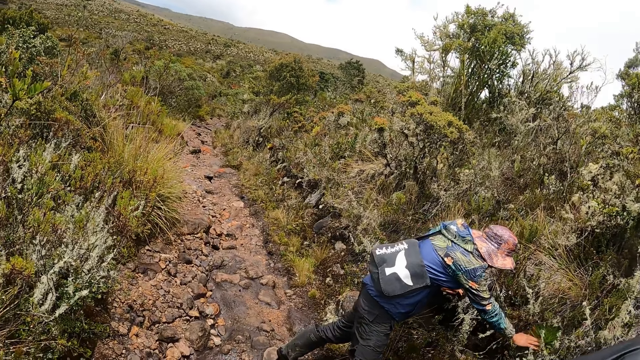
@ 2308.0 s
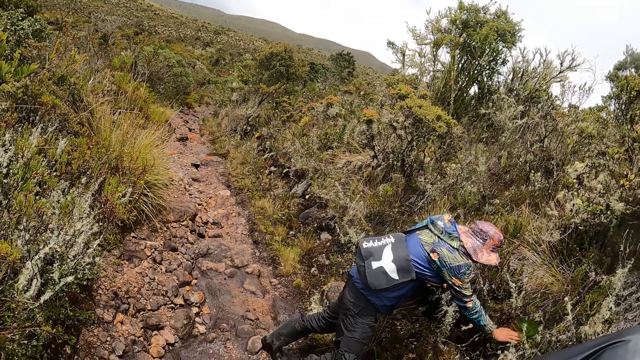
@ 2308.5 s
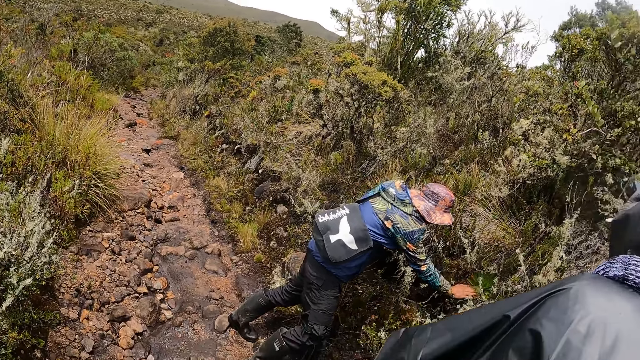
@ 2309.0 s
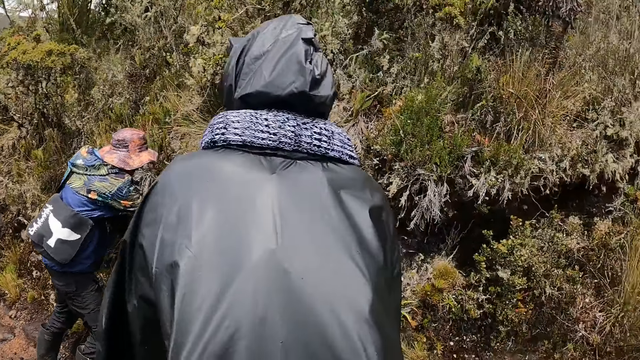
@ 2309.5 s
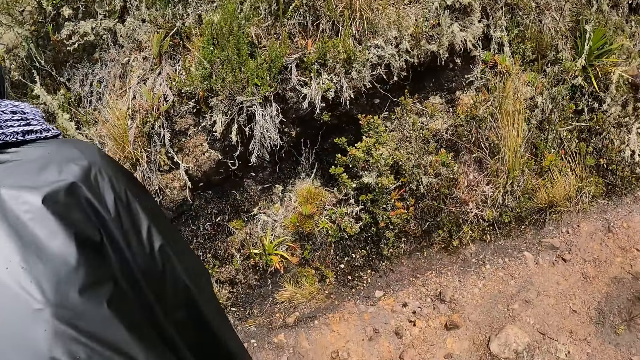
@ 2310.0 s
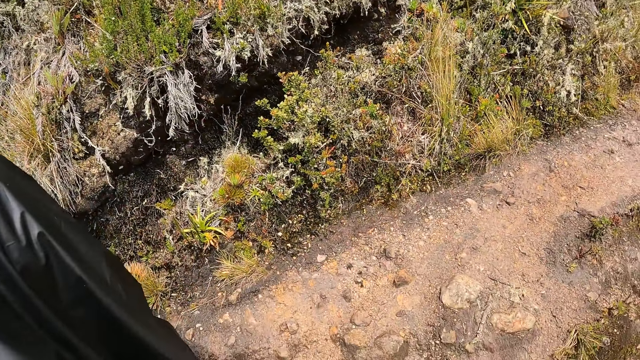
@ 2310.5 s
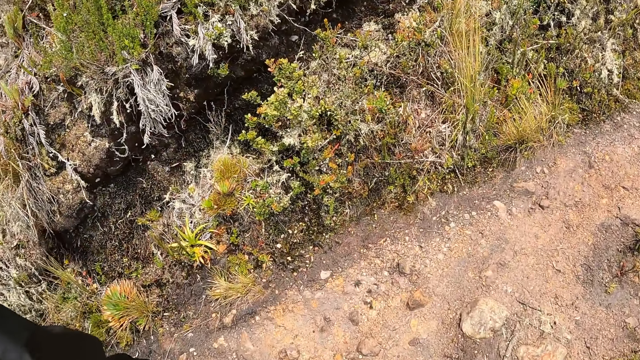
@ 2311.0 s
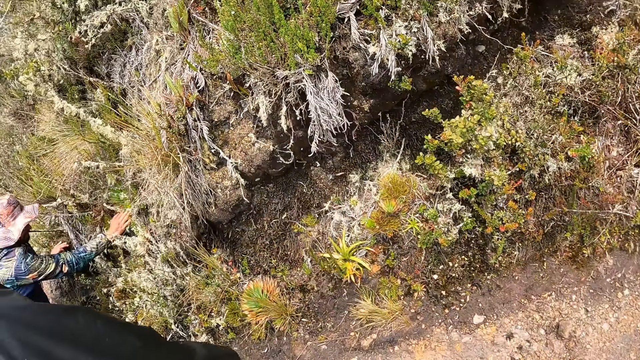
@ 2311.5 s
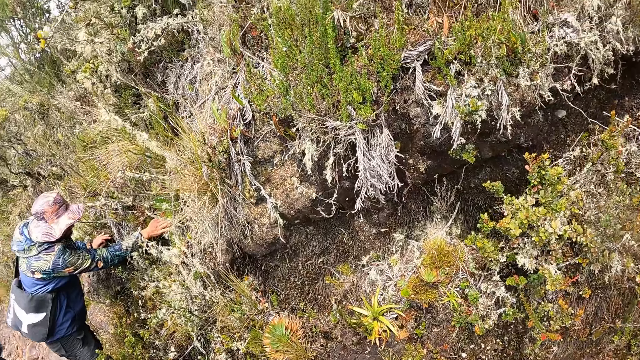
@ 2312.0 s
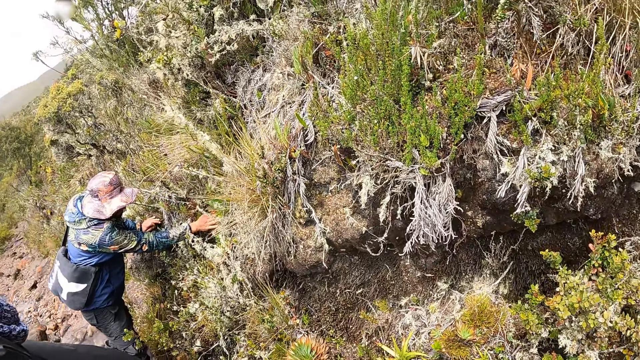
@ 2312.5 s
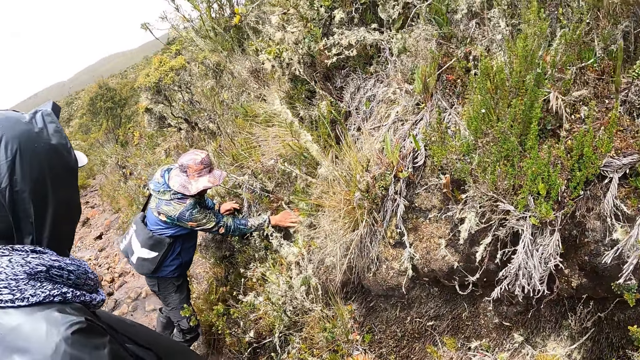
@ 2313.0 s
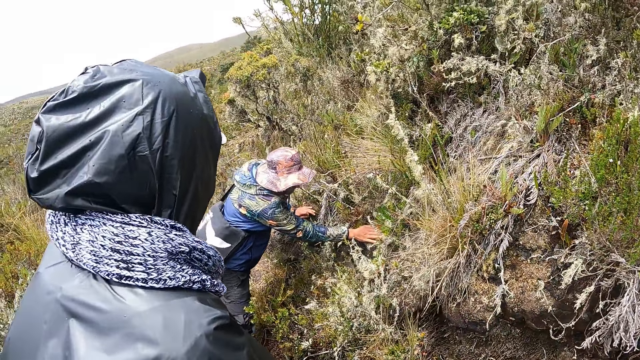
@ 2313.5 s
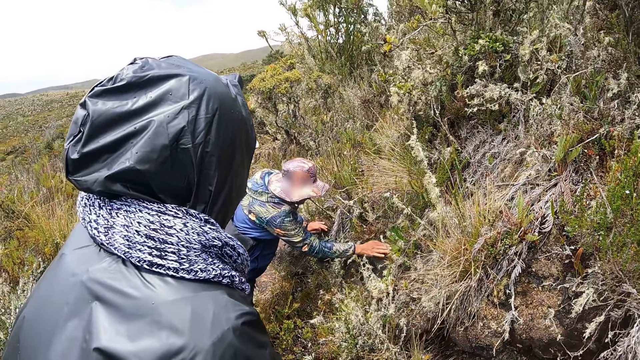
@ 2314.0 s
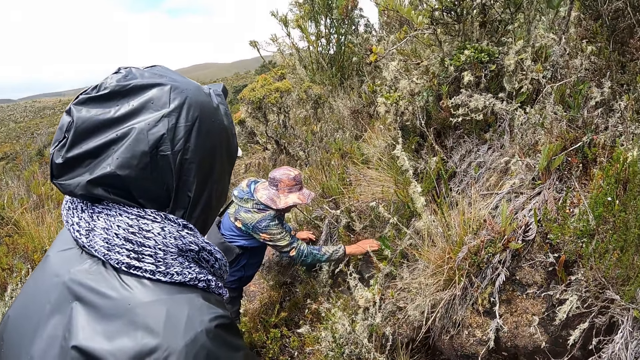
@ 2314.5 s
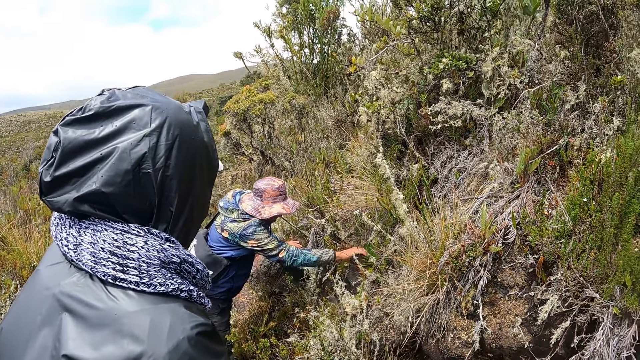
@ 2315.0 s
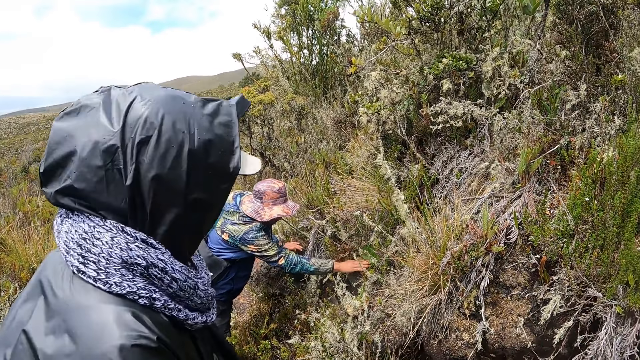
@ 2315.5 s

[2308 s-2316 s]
The camera wearer walks around. They look around. The man holds the plant.

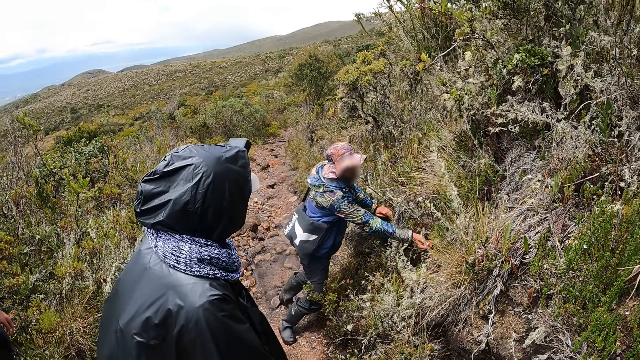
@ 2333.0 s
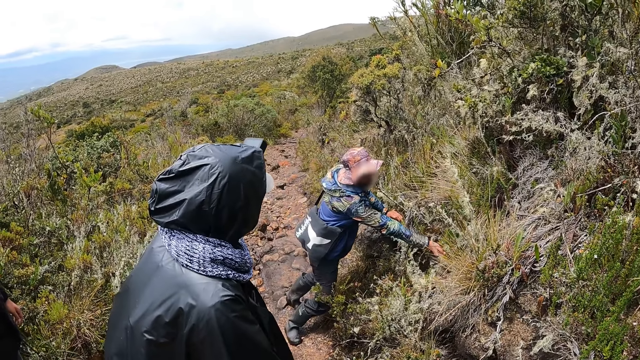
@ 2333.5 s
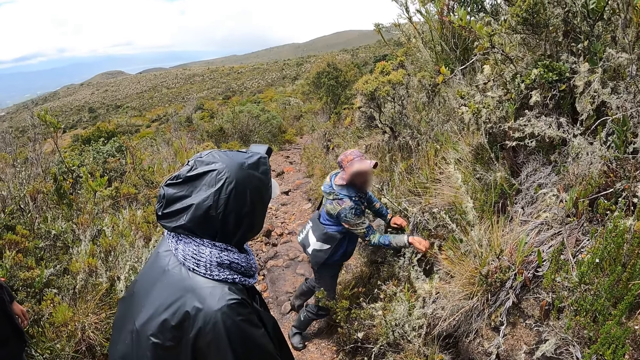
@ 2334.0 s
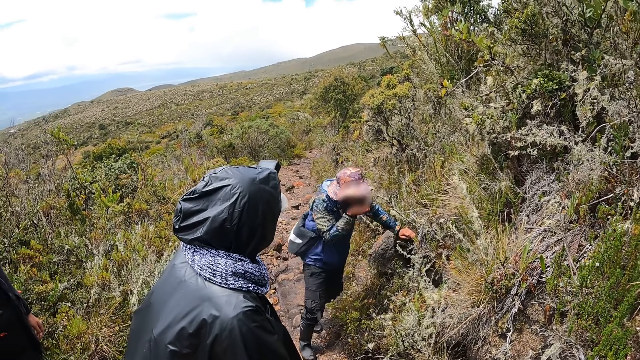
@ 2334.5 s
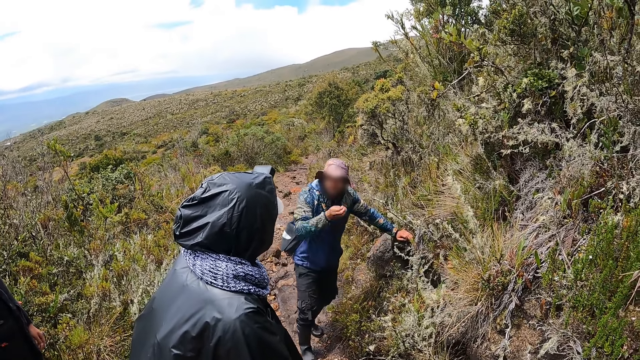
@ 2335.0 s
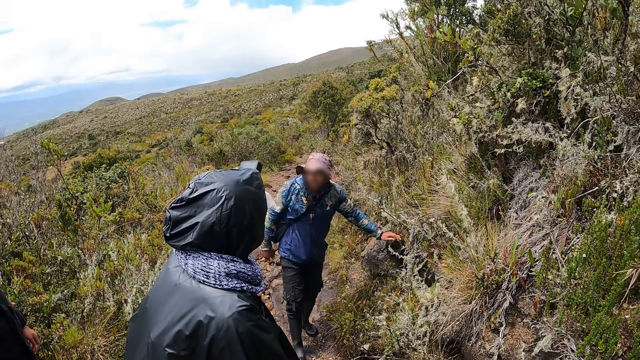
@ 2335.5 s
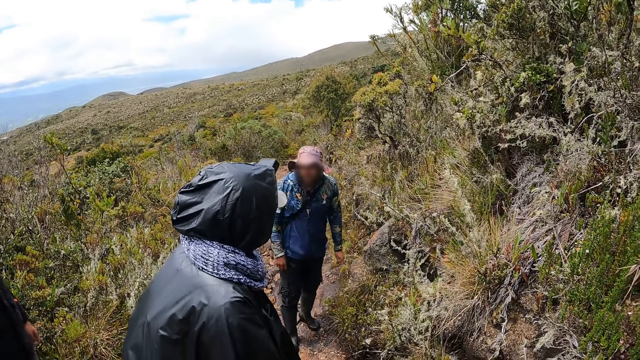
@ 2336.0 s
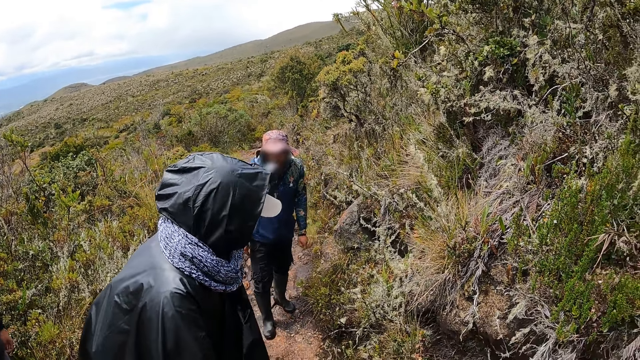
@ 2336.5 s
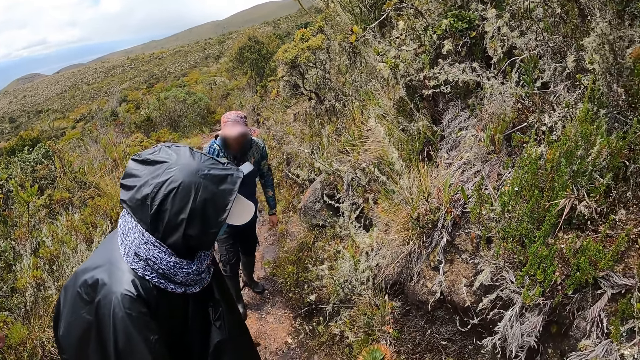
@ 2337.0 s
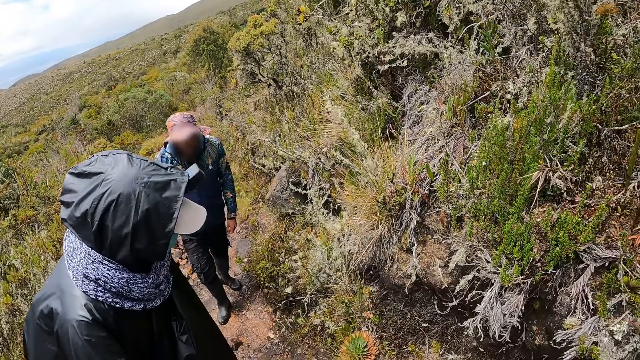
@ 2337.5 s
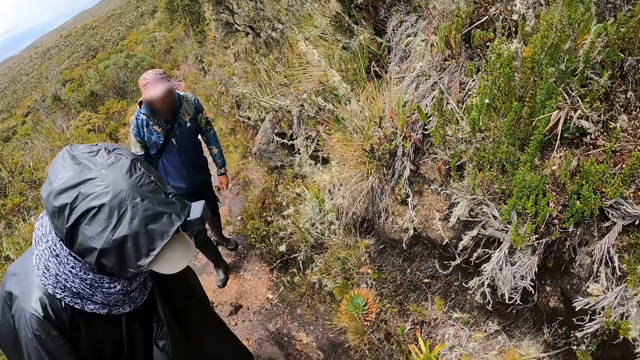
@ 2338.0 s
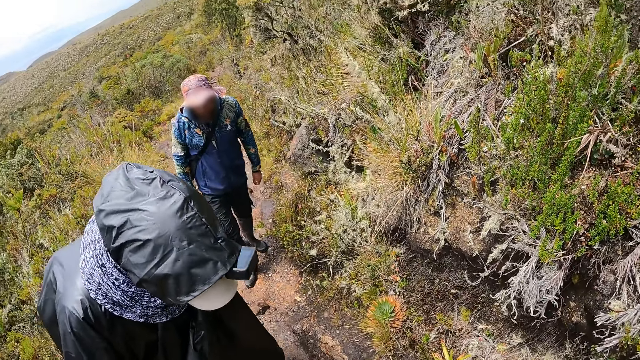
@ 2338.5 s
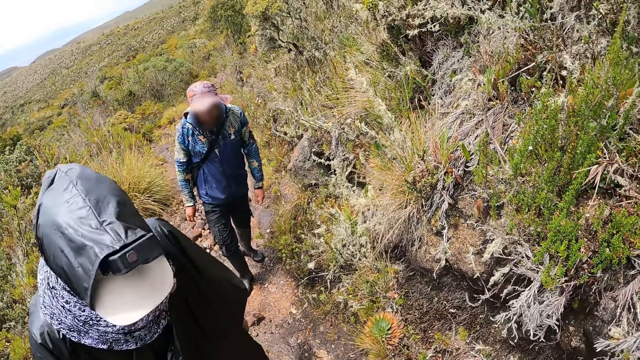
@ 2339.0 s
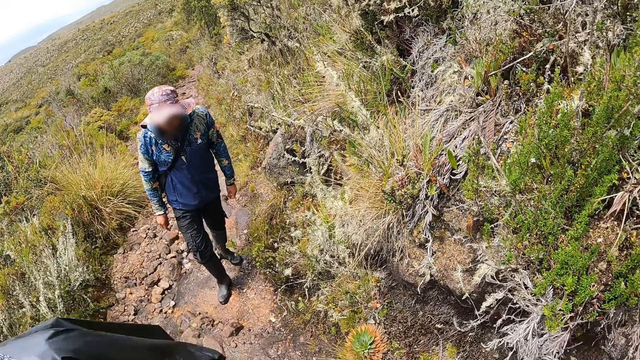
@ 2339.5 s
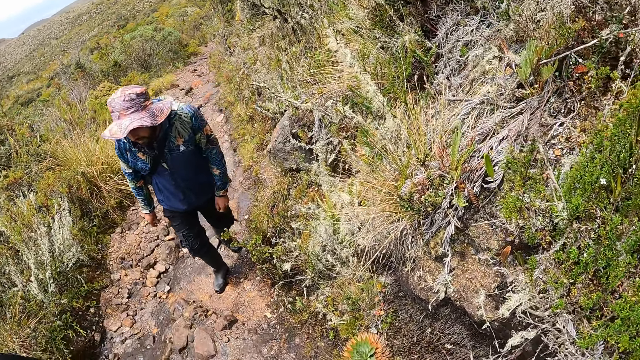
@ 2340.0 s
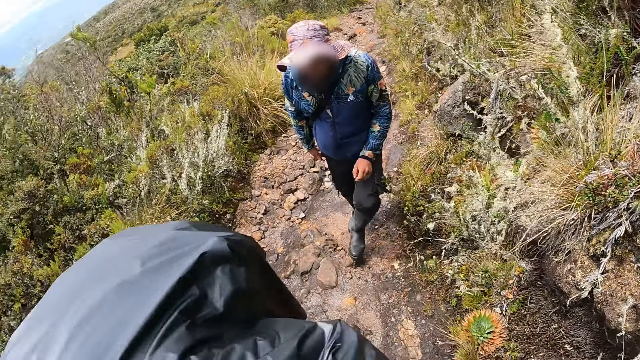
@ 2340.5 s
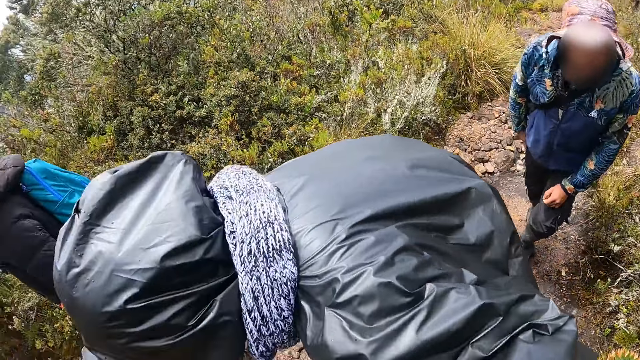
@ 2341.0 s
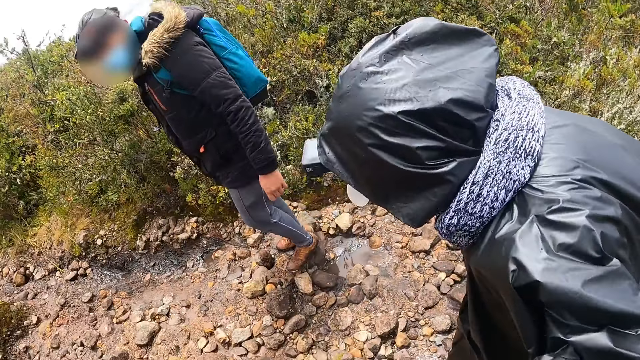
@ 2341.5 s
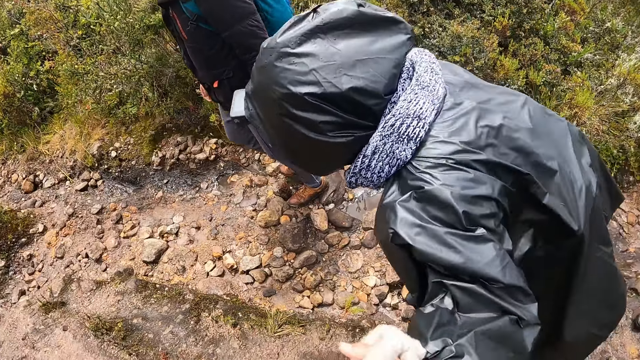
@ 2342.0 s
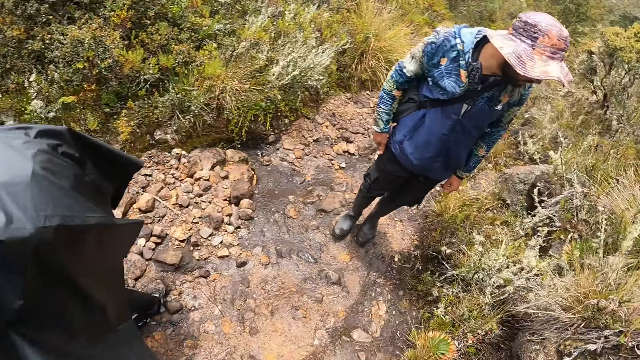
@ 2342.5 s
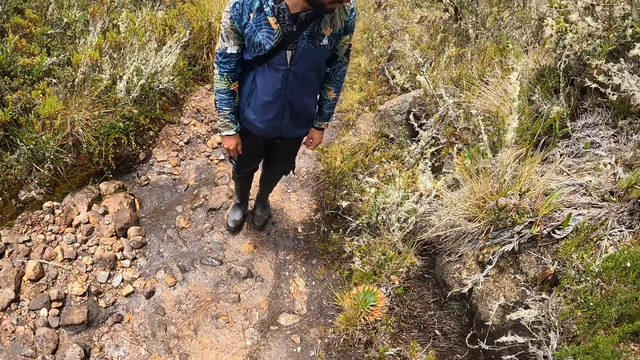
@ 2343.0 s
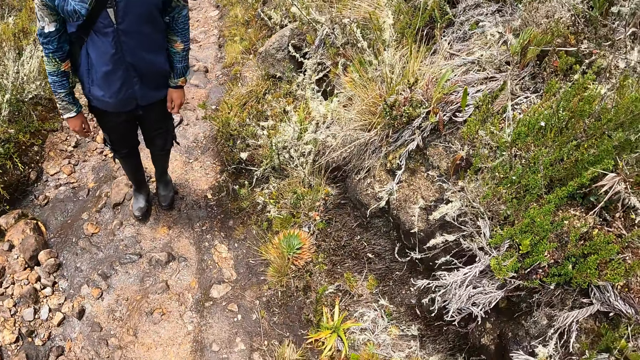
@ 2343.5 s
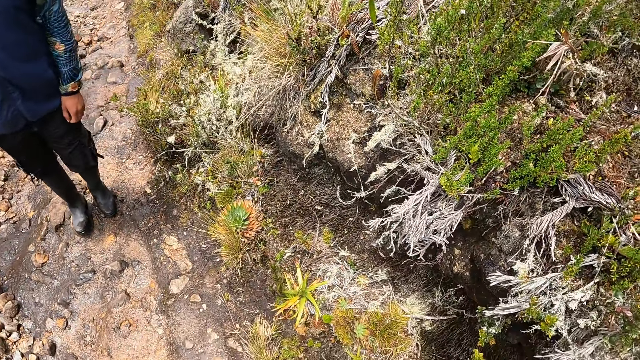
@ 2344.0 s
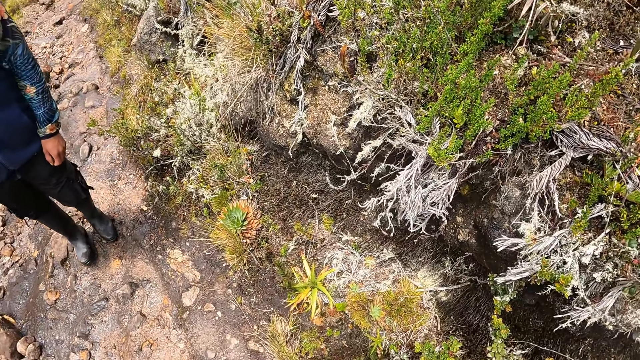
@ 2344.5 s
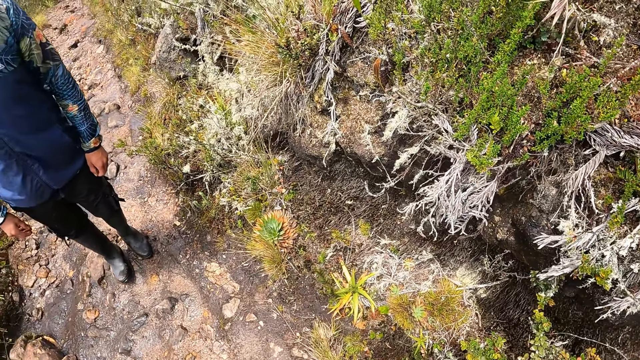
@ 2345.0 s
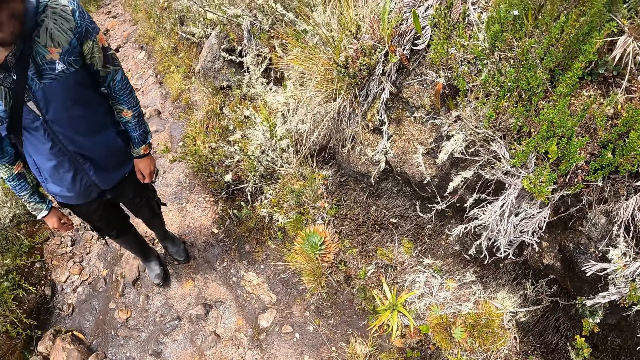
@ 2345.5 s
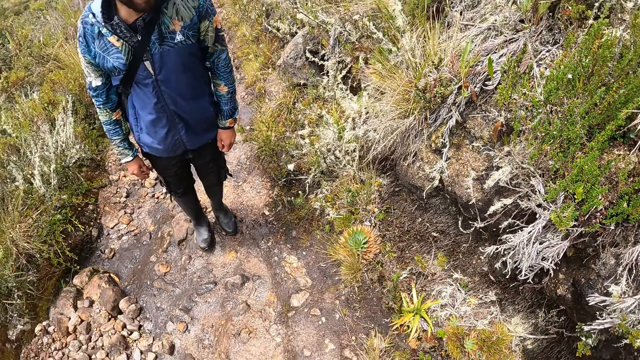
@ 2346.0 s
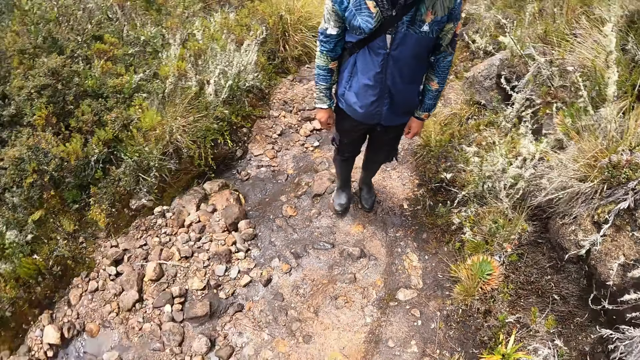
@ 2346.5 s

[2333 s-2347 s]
A man cuts a leaf. He smells the leaf and throws the leaf. A lady walks on the mountain. The first man walks on the mountain. Another man walks on the mountain. The first man stares at the plants on the ground. The camera wearer looks around.
